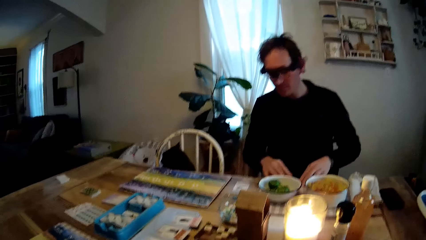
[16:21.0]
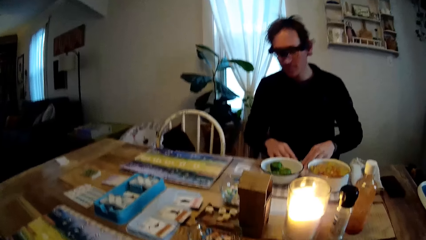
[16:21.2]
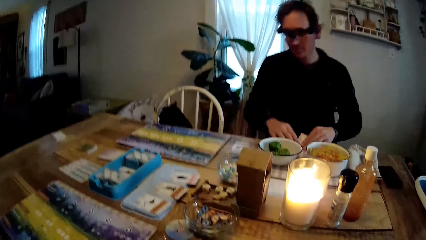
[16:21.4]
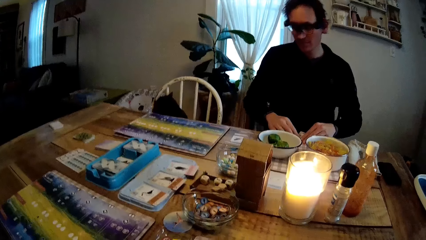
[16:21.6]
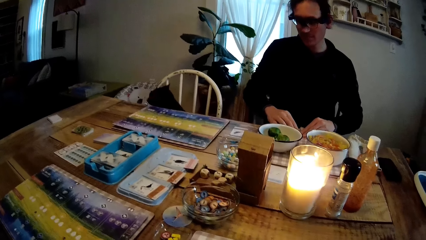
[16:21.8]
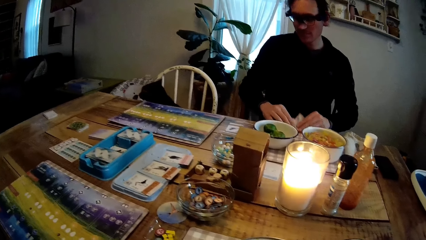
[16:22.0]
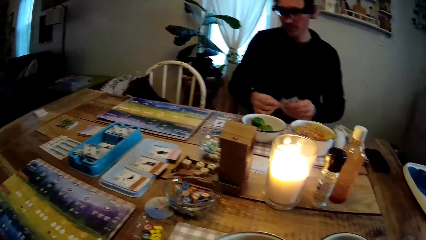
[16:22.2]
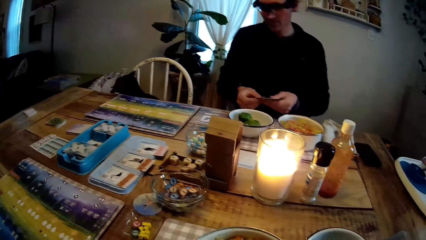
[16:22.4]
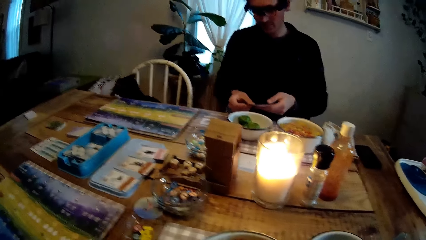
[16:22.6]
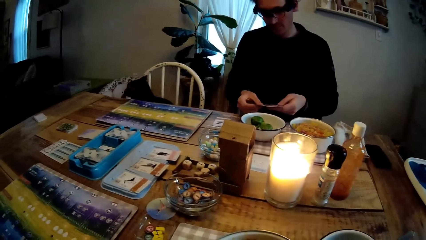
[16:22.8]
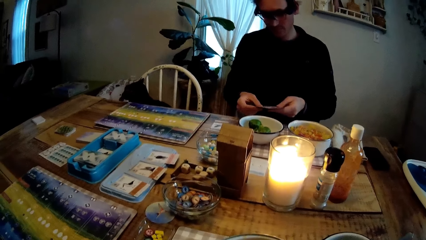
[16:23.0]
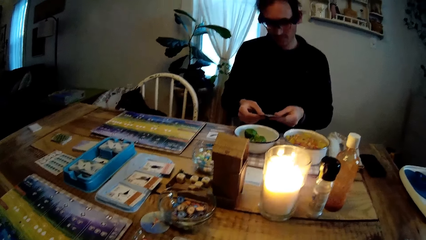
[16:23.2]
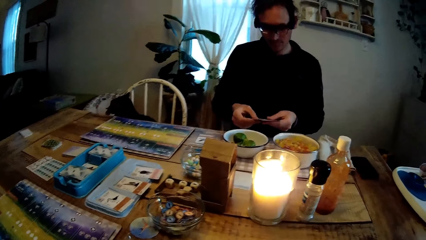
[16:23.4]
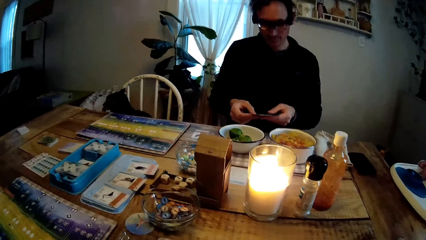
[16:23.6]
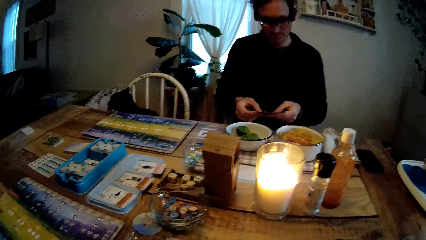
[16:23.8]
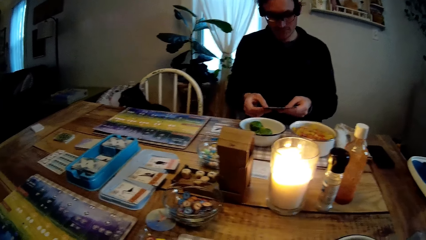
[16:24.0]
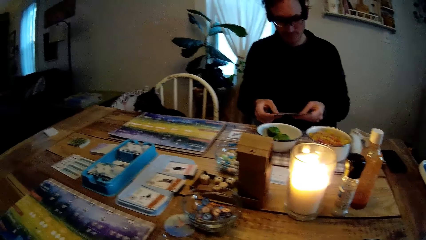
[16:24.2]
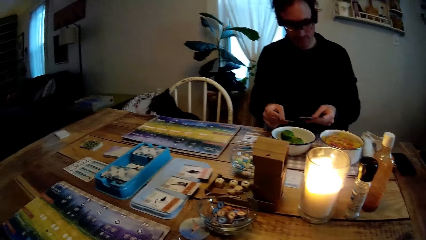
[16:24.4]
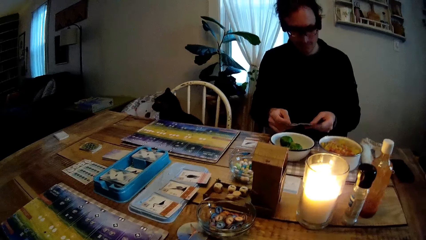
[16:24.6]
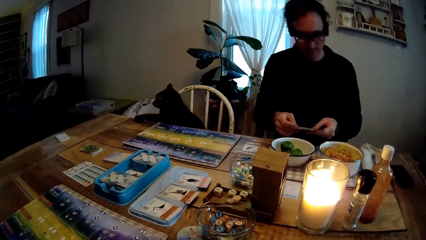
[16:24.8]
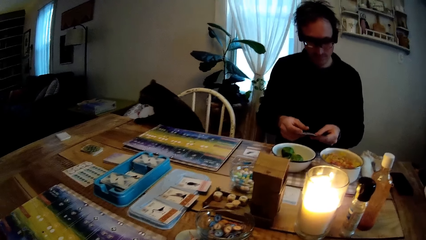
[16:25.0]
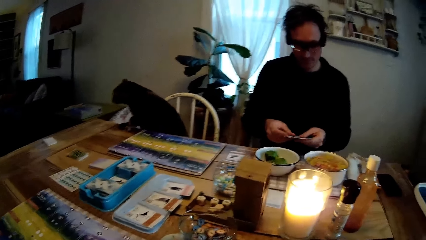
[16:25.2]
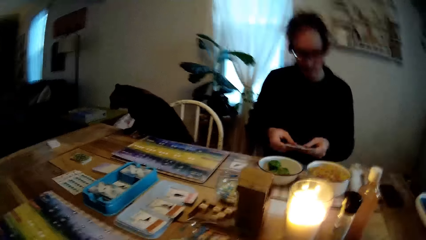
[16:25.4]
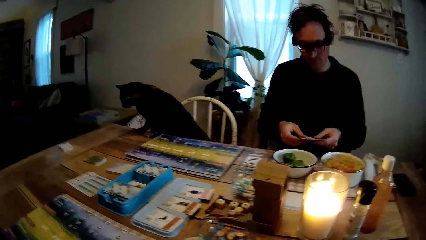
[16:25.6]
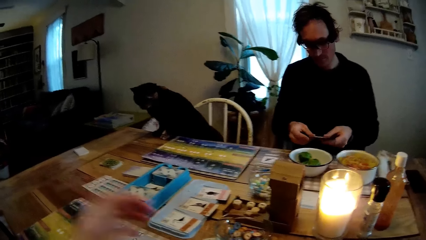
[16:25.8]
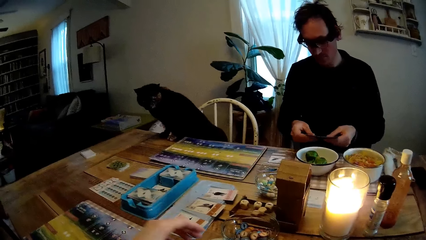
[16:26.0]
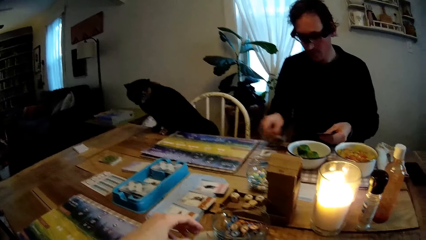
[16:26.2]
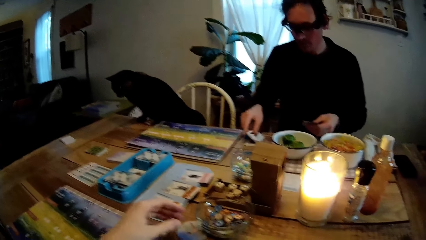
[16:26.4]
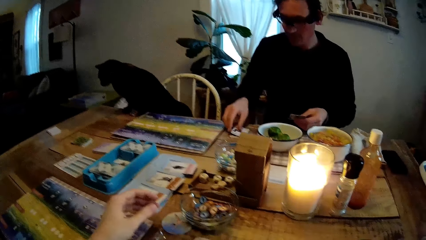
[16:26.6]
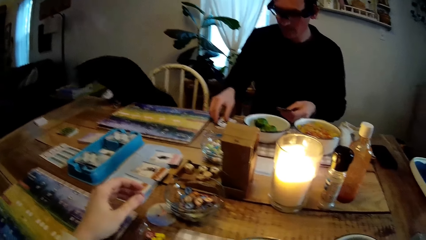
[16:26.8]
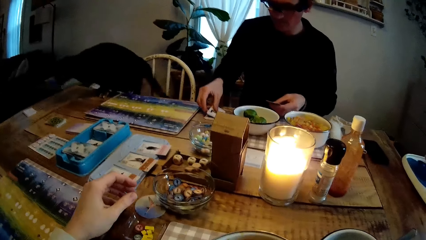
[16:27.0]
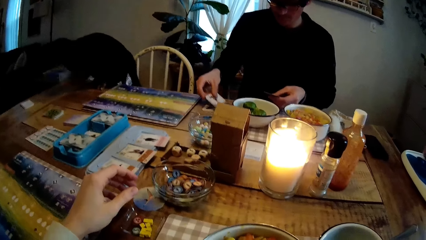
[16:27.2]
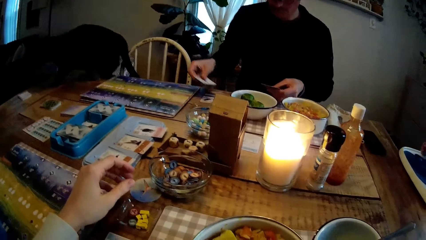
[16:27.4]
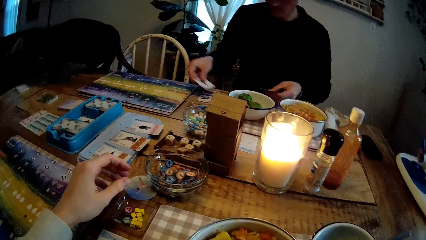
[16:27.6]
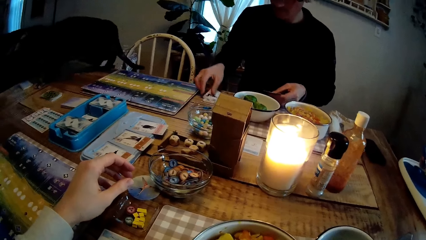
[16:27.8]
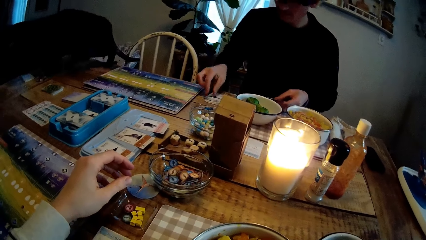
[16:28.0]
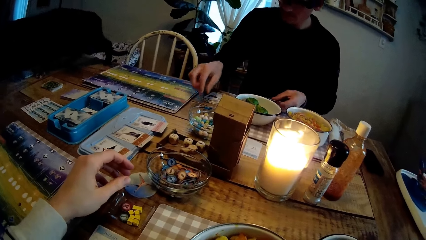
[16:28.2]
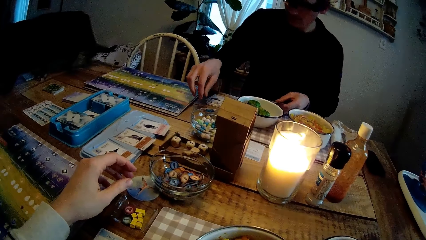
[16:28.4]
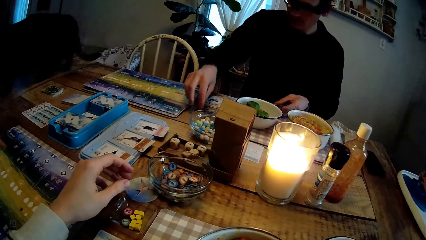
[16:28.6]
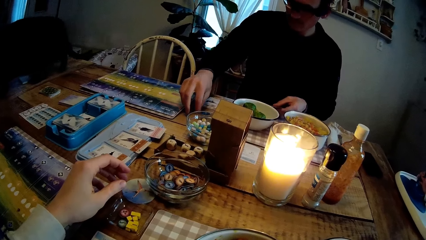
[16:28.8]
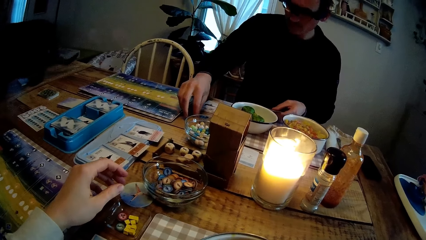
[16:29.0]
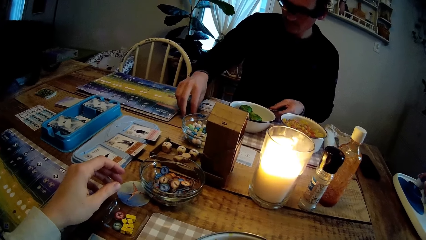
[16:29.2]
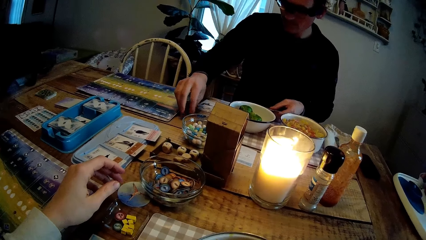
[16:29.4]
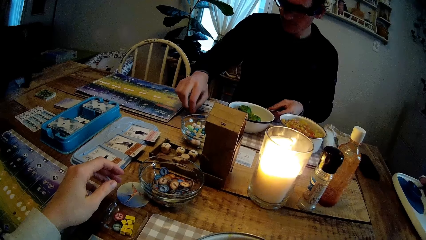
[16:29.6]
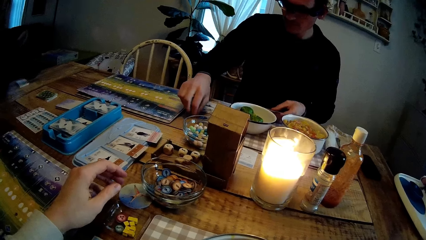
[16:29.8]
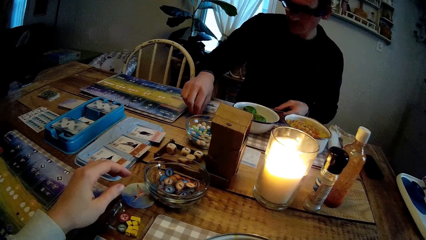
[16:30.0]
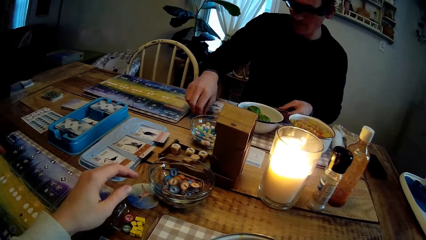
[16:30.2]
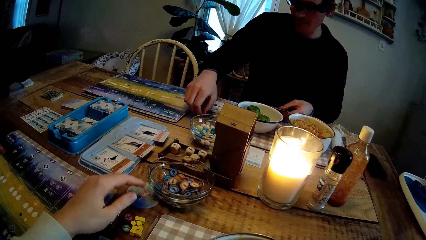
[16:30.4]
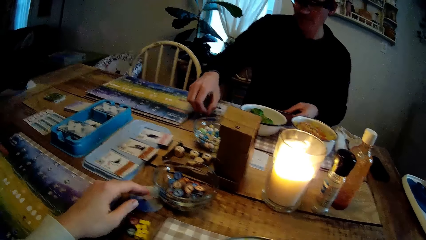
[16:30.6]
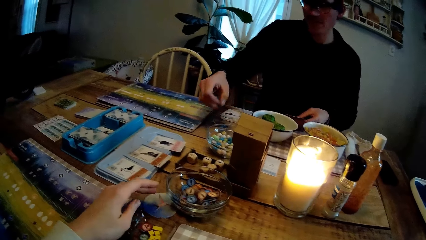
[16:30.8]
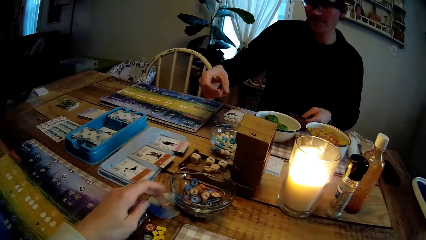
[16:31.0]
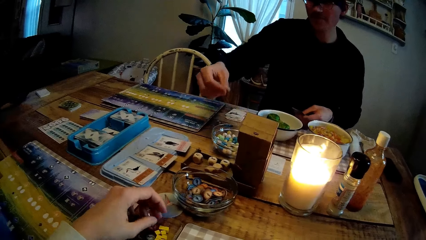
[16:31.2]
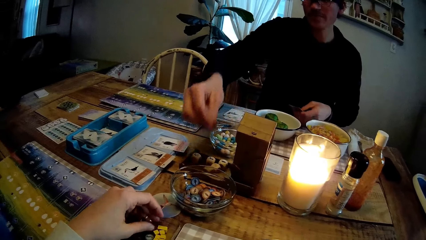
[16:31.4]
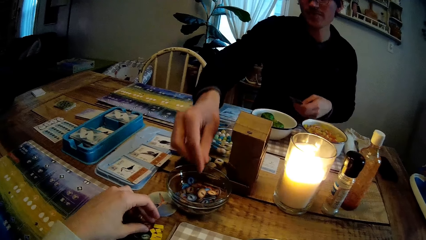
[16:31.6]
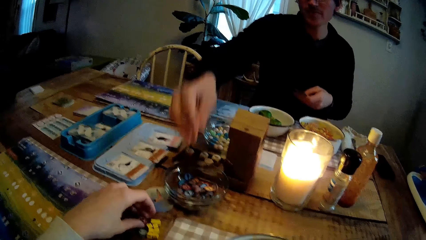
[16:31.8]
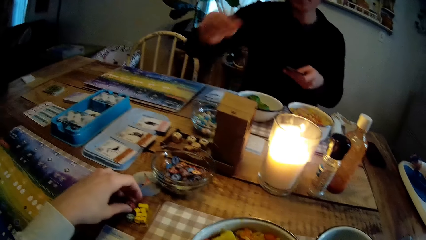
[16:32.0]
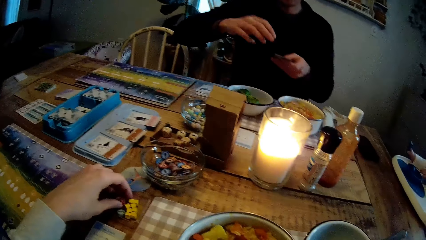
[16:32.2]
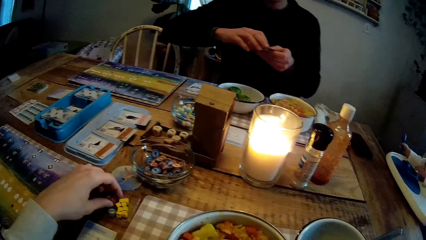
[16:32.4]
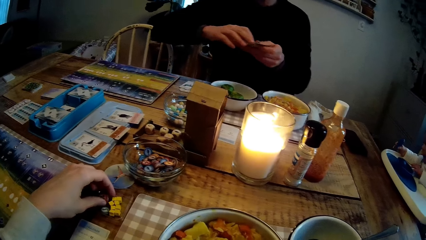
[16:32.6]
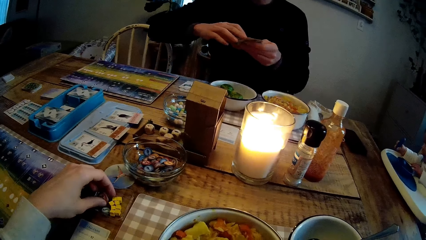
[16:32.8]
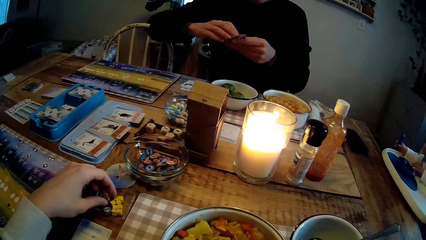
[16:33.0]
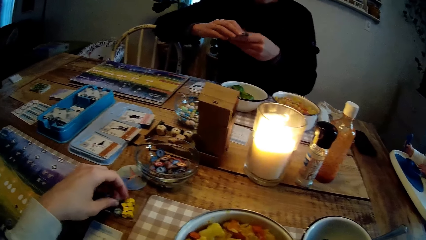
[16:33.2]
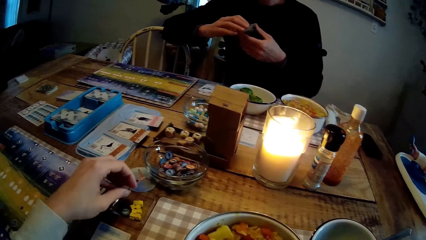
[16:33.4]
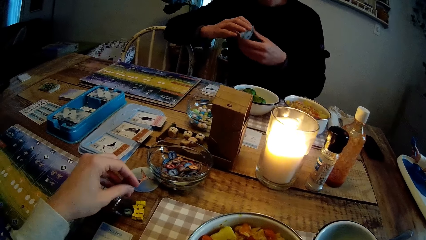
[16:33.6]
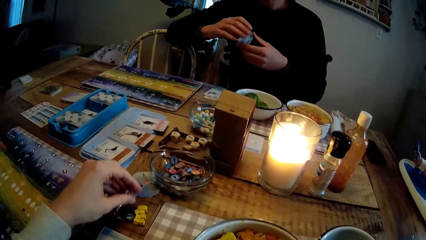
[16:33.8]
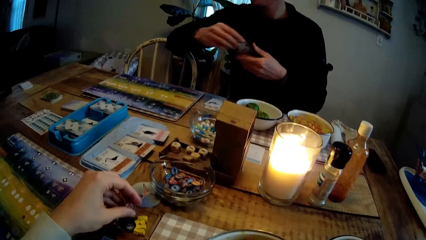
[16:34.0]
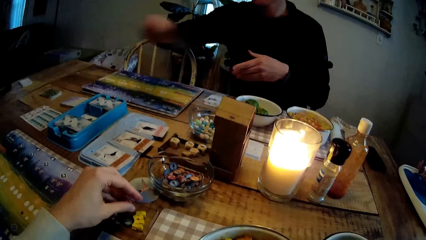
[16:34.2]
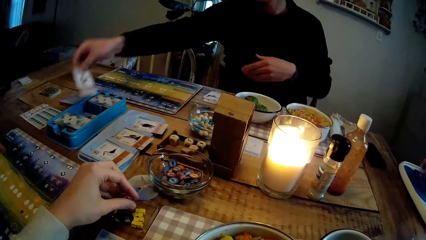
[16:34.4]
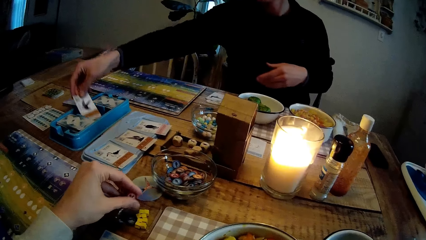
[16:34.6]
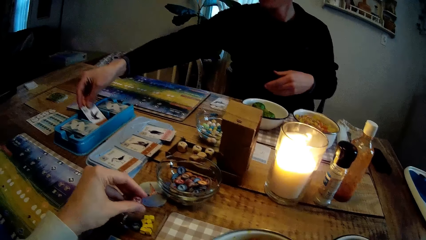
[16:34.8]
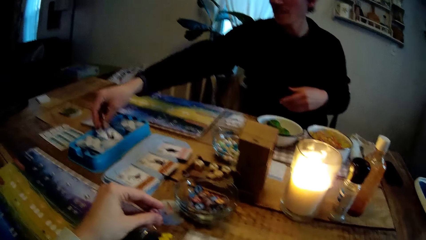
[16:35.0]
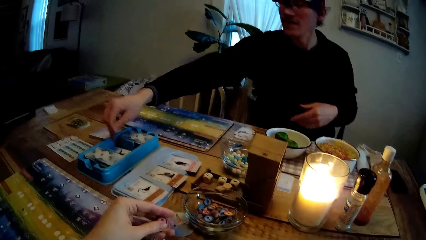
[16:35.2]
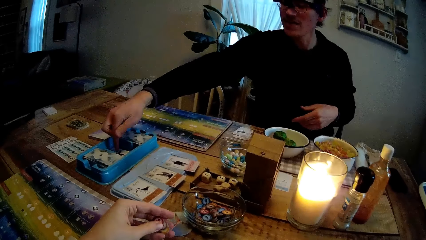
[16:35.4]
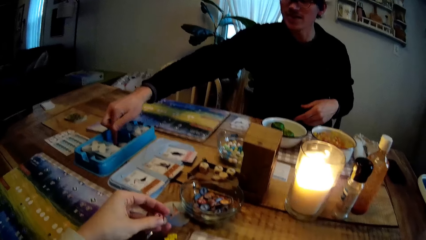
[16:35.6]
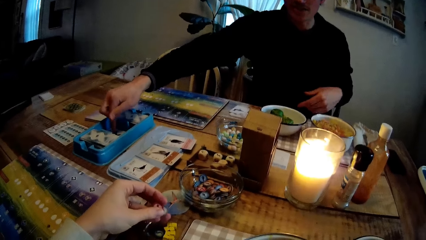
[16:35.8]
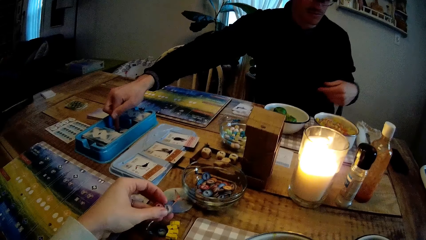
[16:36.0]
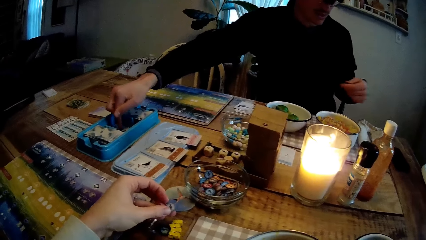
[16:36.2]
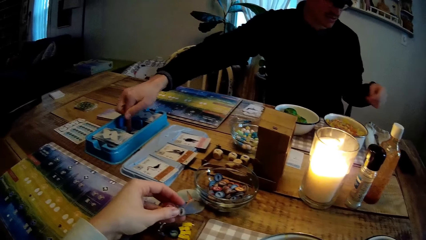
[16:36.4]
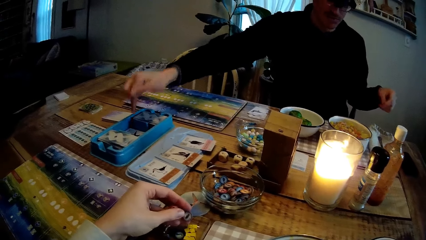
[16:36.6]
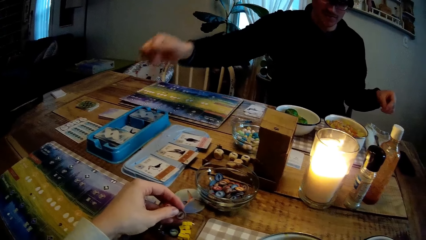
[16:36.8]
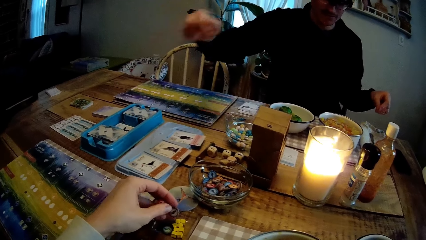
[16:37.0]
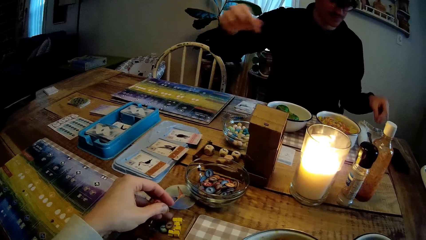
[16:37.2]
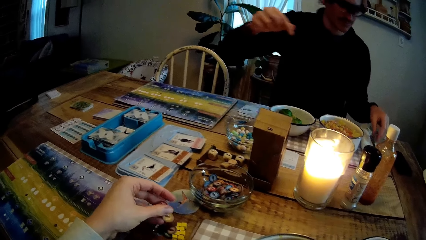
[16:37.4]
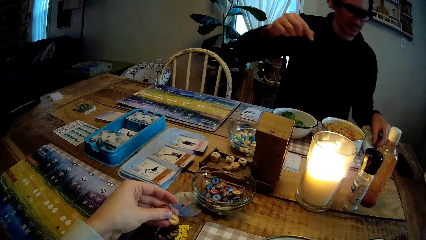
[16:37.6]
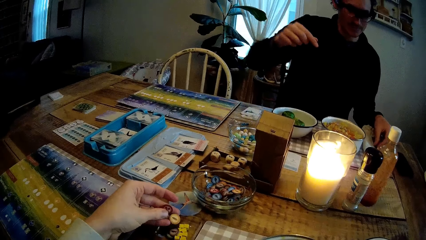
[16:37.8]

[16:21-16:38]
The man picks some playing cards off the dining table with both hands. A cat climbs onto the dining table from a chair at the dining table. The camera wearer places her left hand on the dining table. The man places the cards in his right hand on the dining table. The man picks a game coin off the dining table with his right hand. The camera wearer picks three game coins off the dining table with her left hand. The man drops the game coin in his right hand into a bowl on the dining table. The man transfers the playing cards from his left hand to his right hand. The man places the playing cards in his right hand in a plastic box on the dining table. The camera wearer moves a marble. She drops a game coin from her left hand on the dining table.
